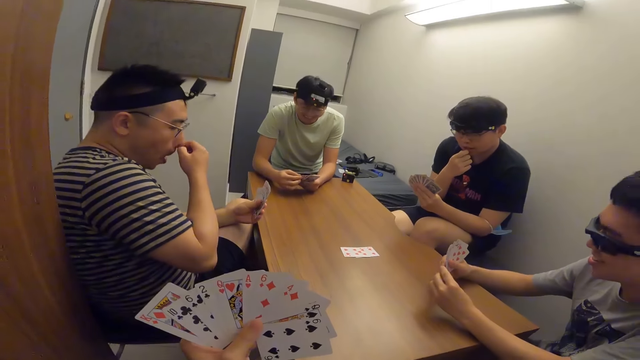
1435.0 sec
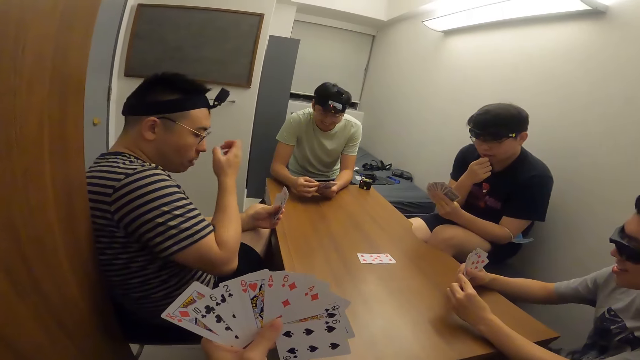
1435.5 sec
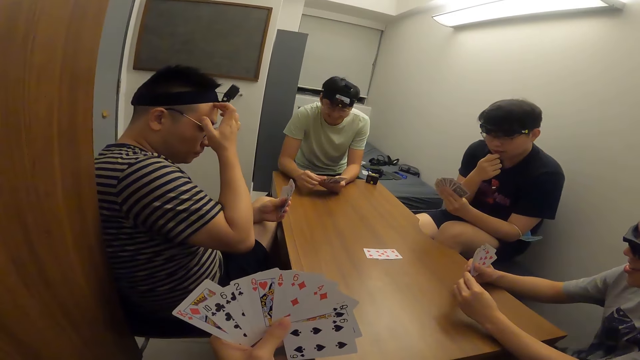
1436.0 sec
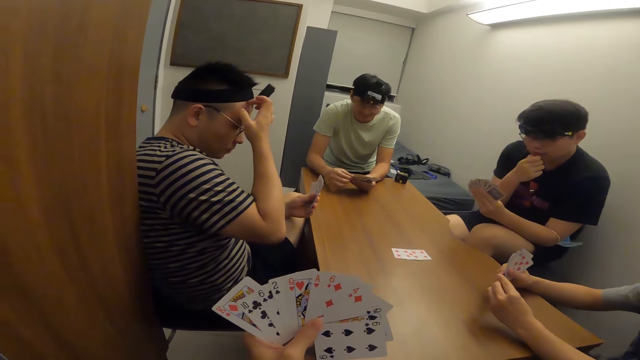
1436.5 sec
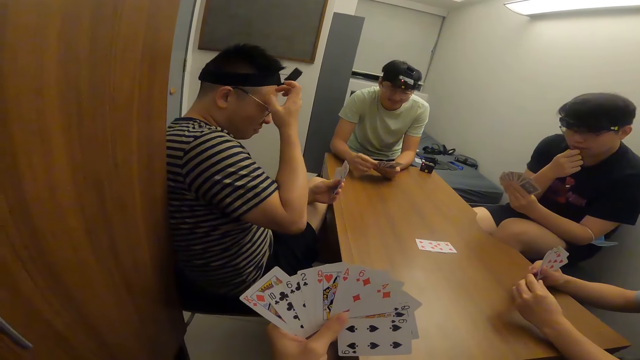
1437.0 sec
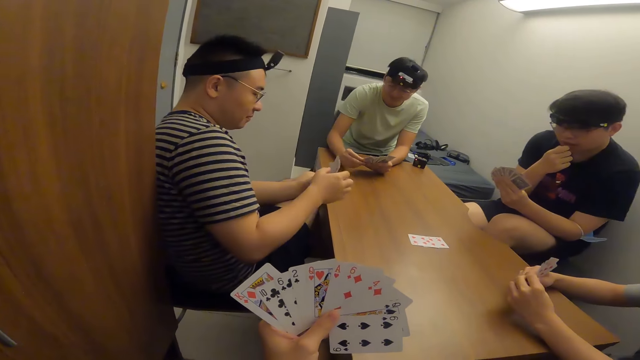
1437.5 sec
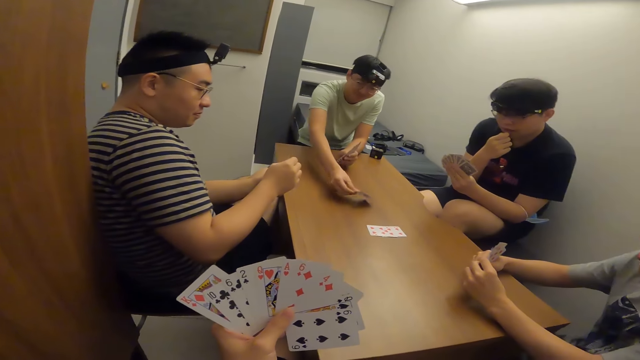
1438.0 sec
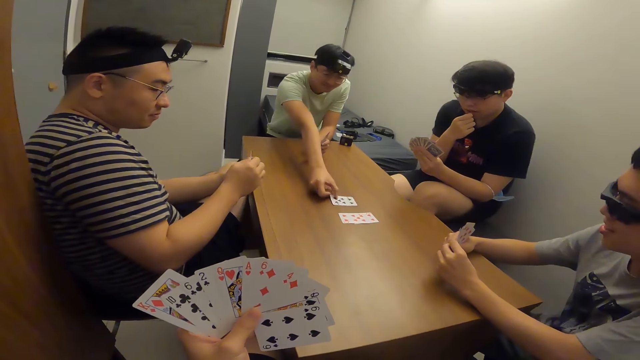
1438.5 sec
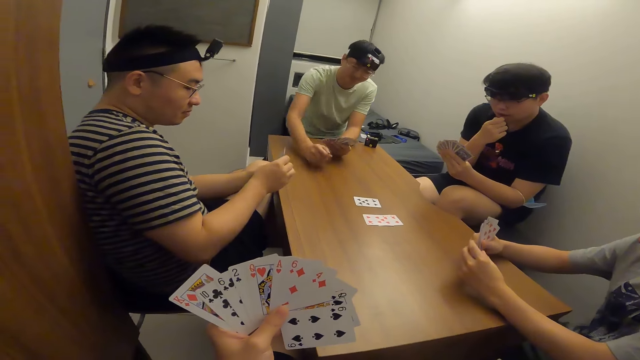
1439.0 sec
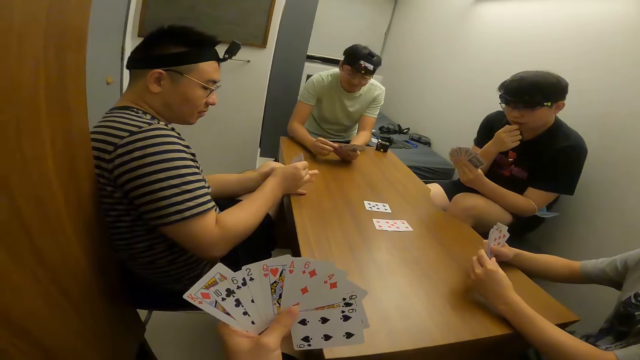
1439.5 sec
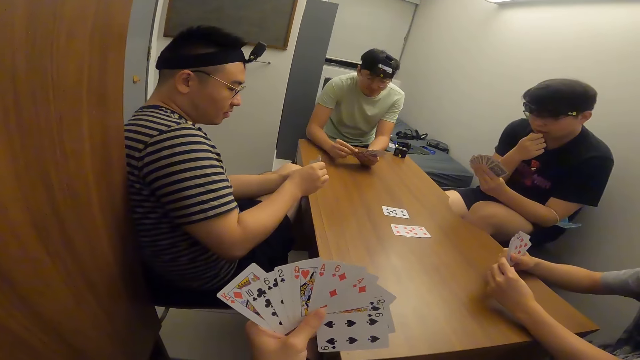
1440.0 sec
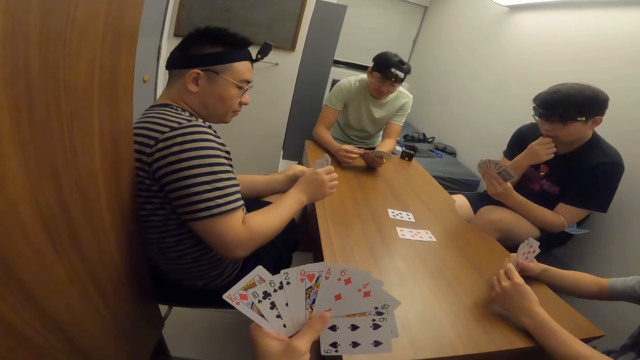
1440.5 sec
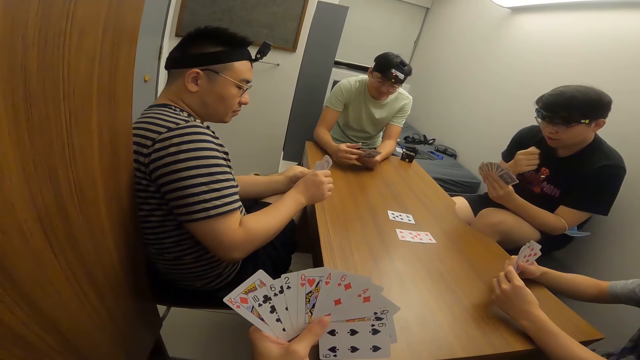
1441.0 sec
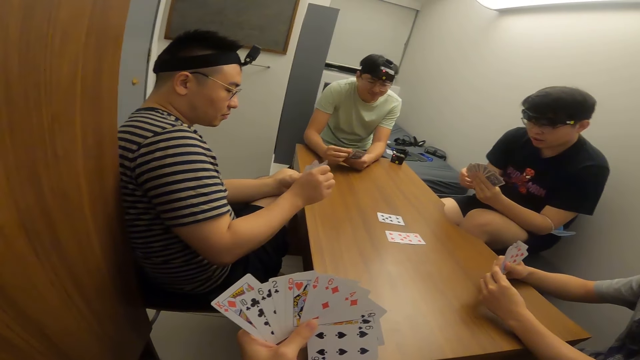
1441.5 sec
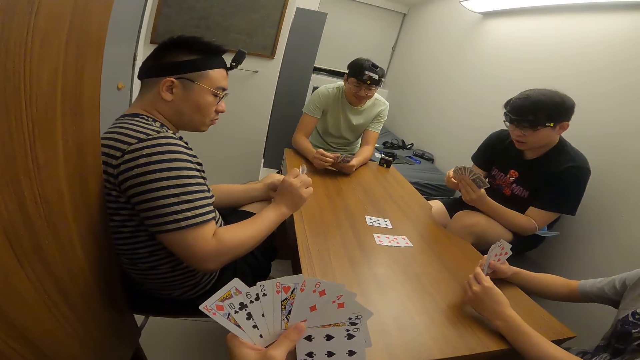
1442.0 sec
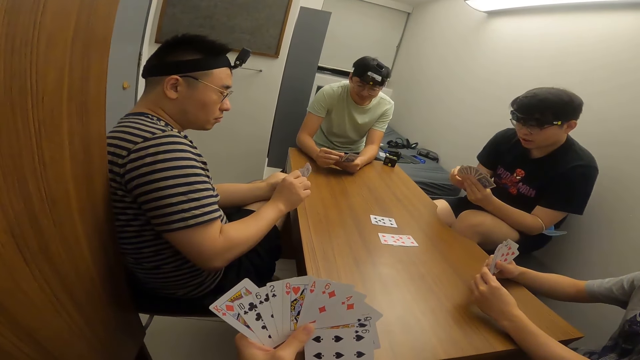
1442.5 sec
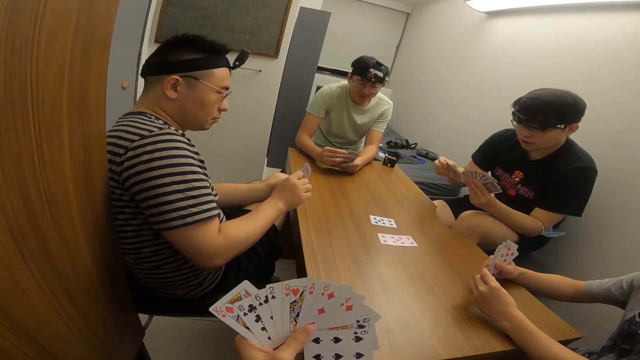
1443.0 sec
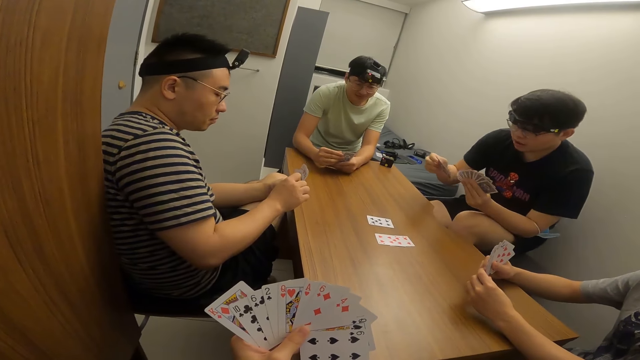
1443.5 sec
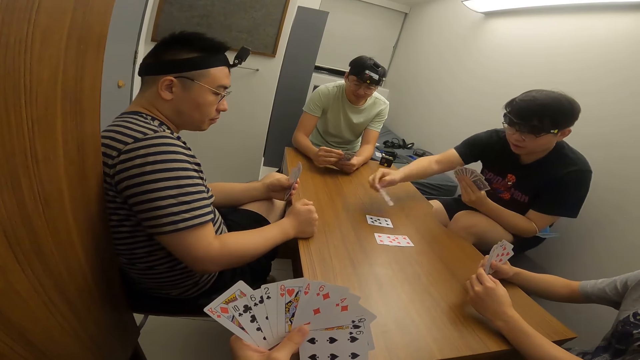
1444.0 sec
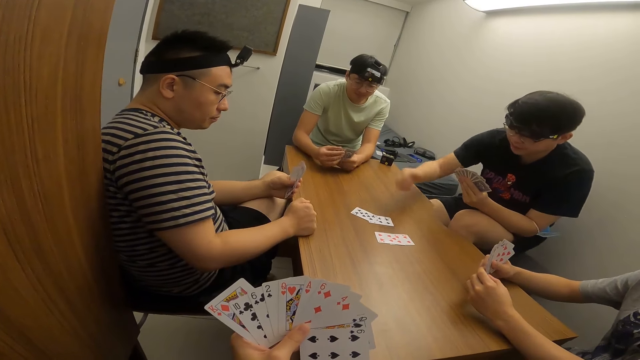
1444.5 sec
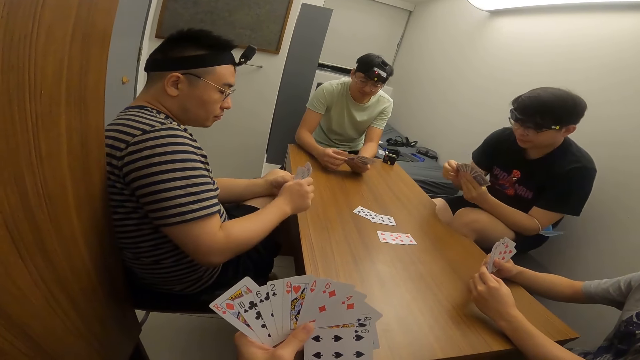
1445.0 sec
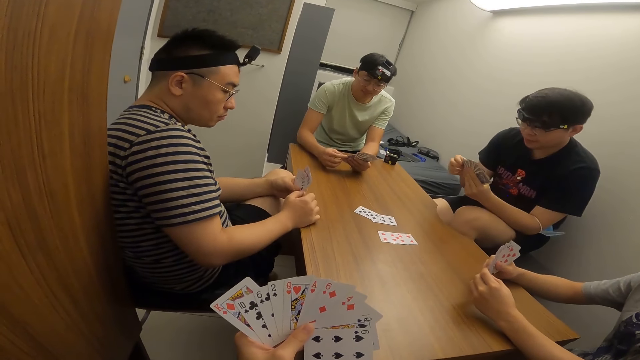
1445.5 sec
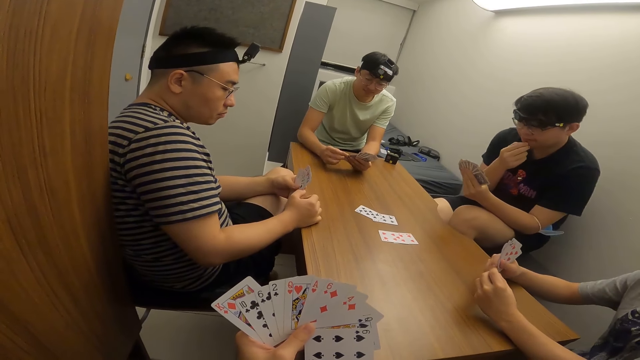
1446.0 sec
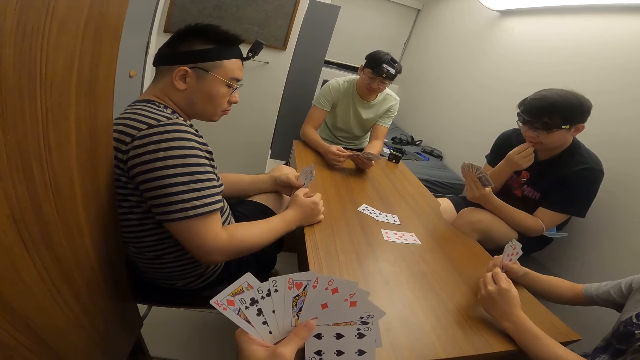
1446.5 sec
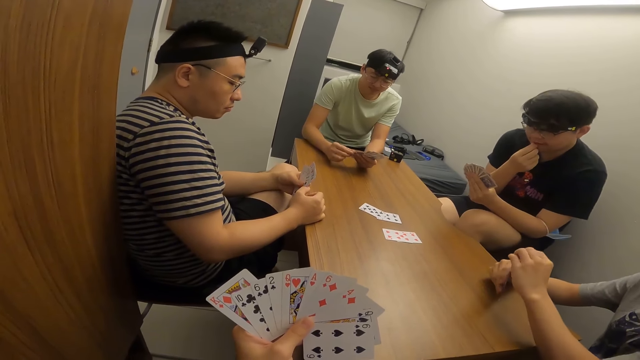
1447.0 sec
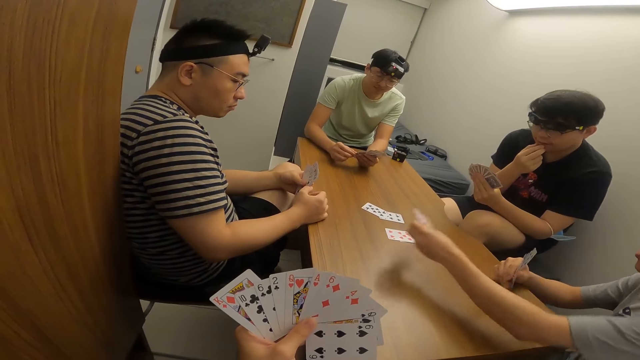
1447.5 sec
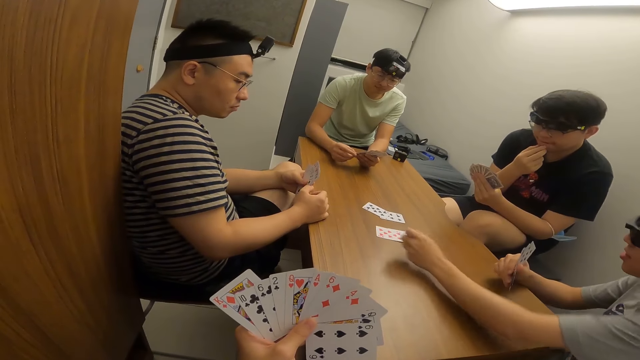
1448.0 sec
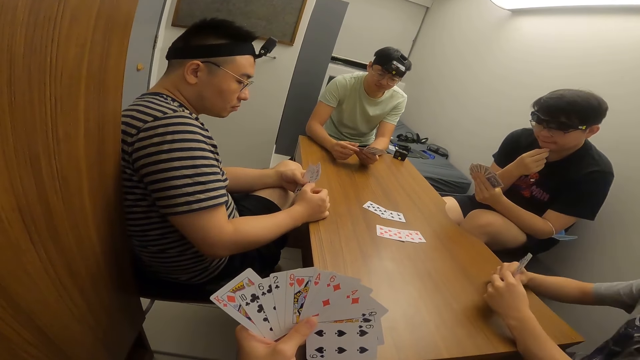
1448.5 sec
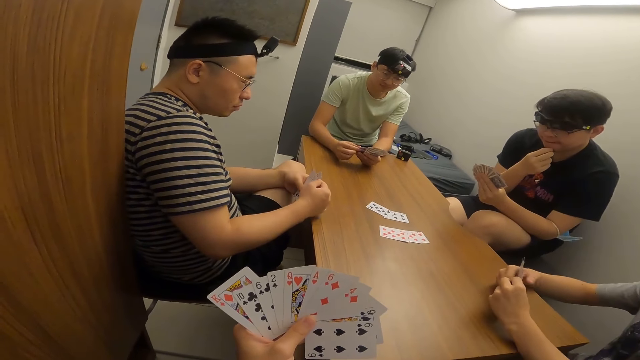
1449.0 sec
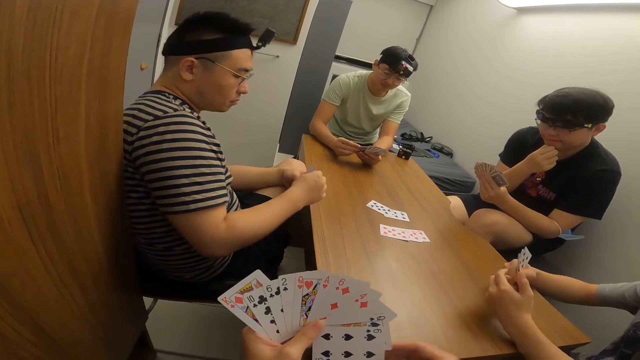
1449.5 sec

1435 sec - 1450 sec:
A man places a card on the table with his right hand. Another man places a card on the table with his right hand. A third man places a card on the table with his right hand.

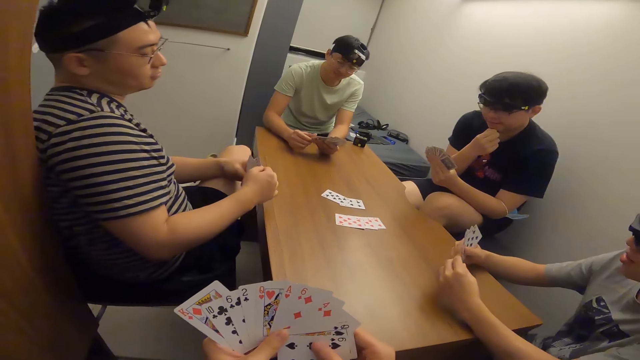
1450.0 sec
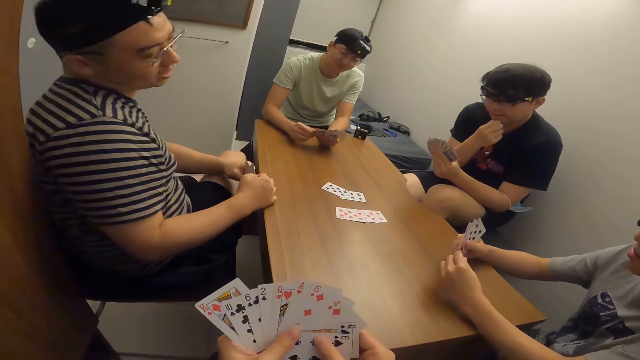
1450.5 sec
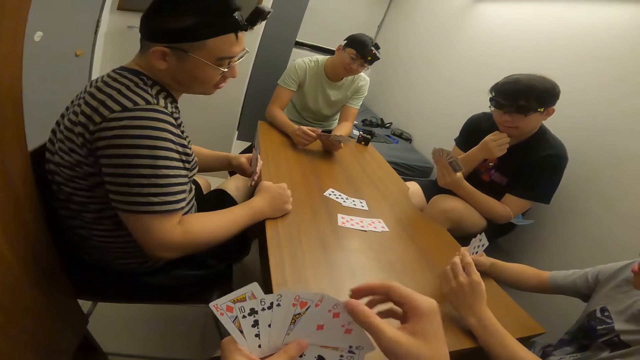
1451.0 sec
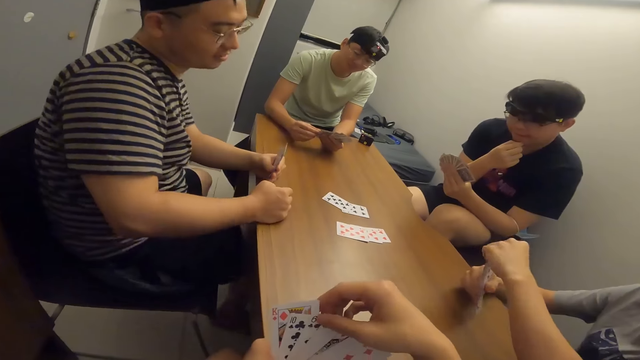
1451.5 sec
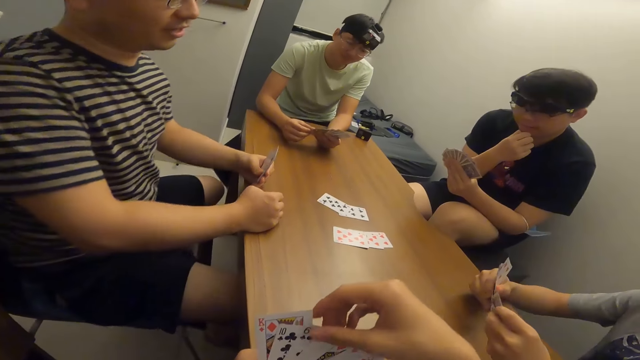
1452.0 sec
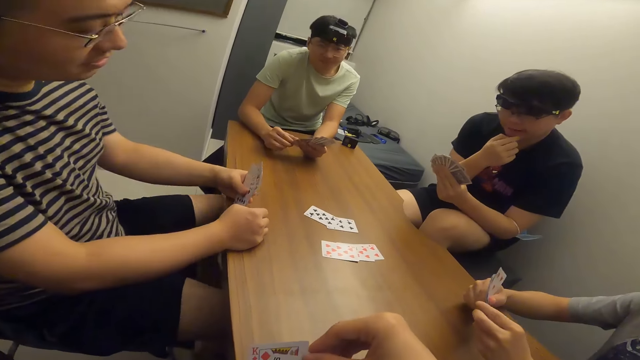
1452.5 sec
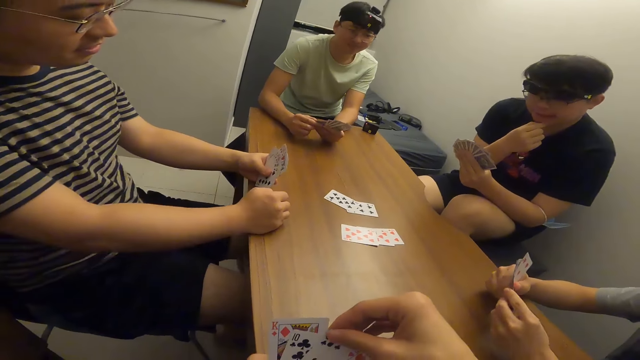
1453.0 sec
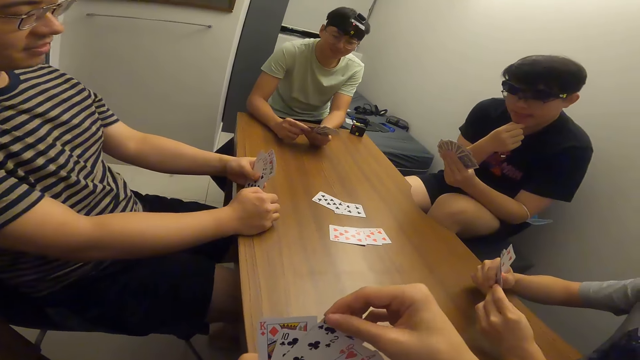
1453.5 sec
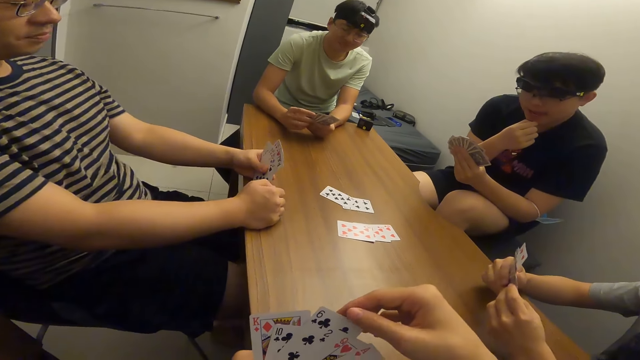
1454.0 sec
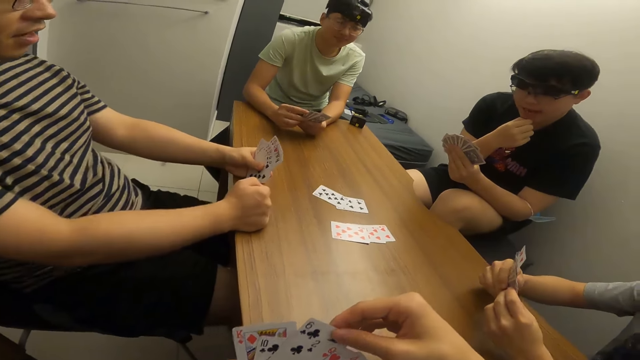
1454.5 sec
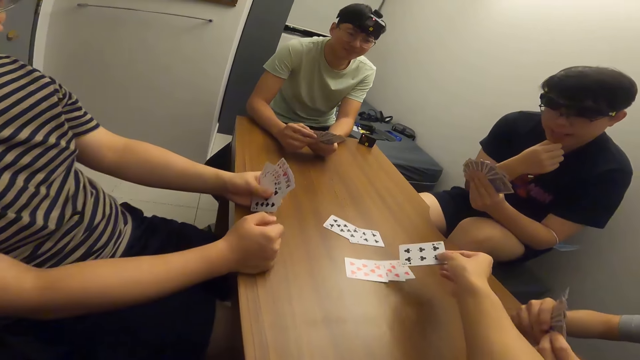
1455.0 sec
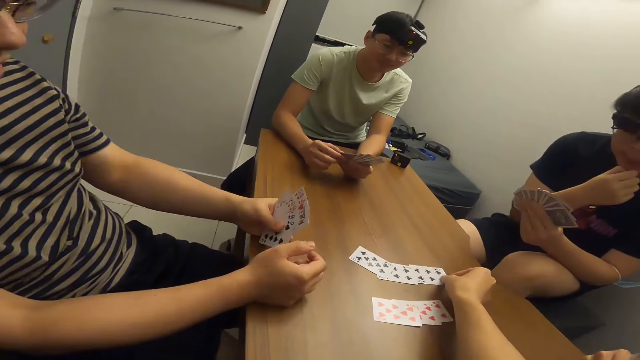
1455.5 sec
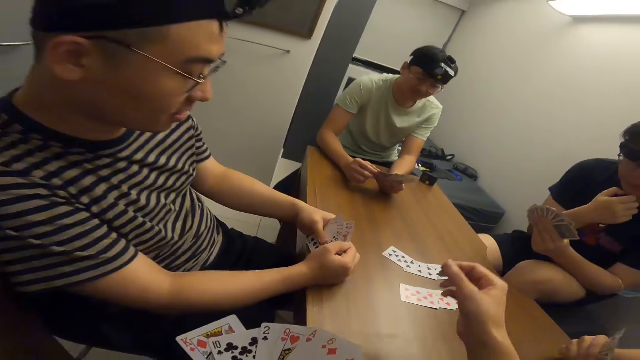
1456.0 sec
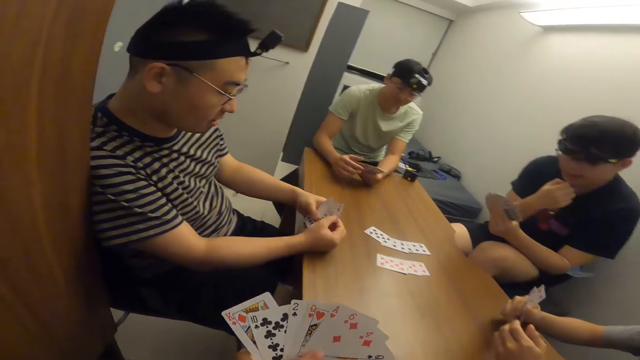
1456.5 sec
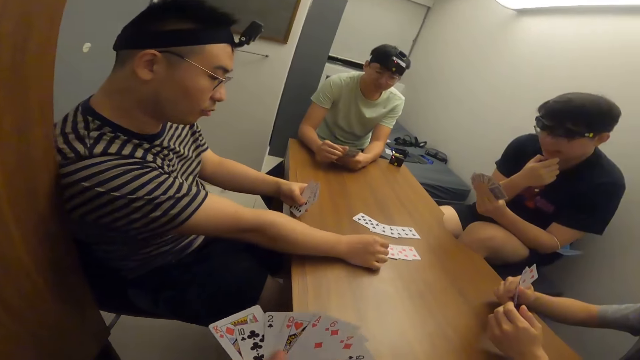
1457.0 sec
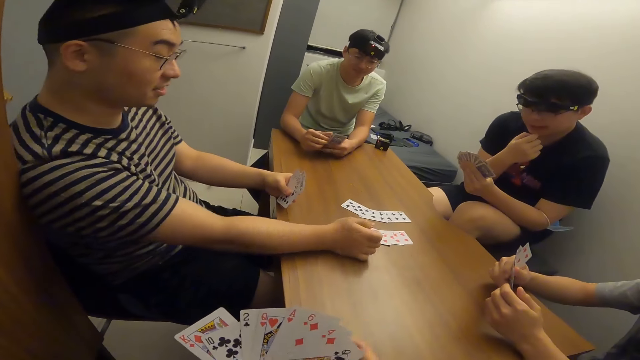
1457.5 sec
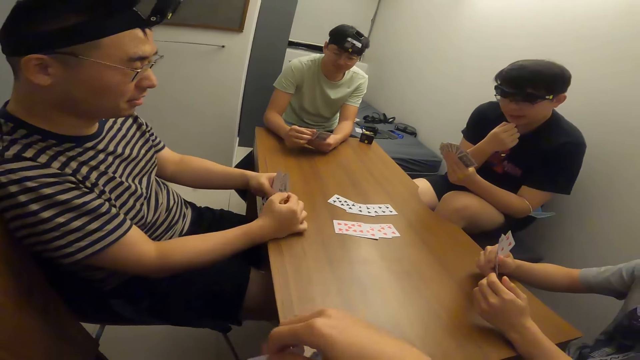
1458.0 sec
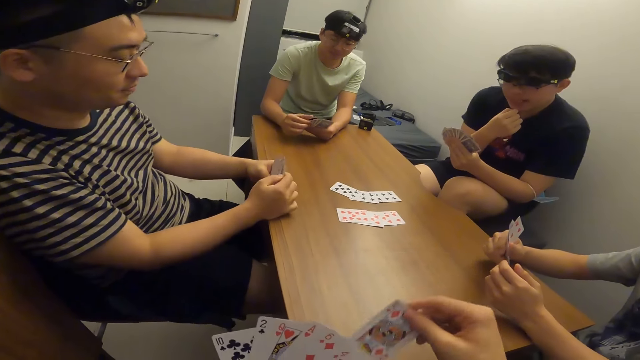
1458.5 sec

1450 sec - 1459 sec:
The camera wearer places a card on the table with his right hand. A man places a card on the table with his right hand.
